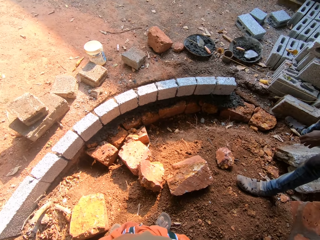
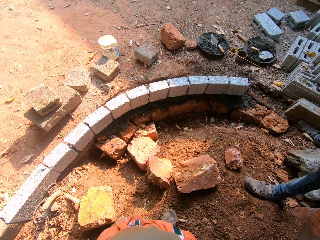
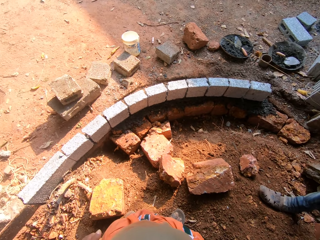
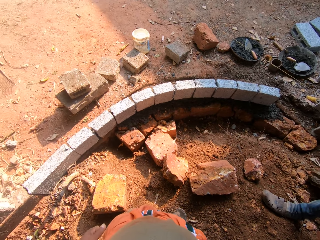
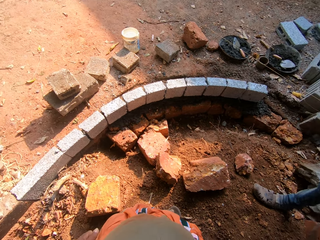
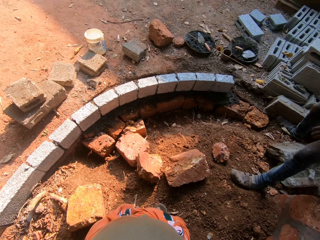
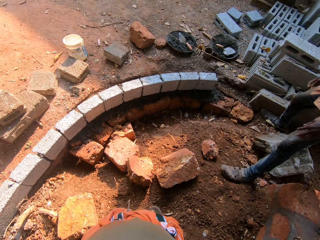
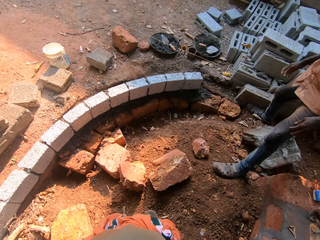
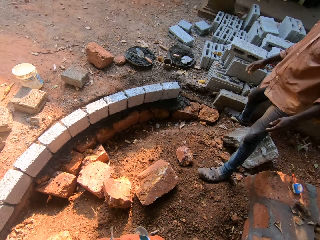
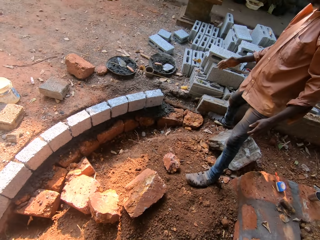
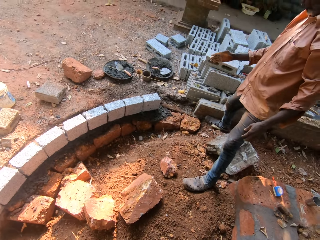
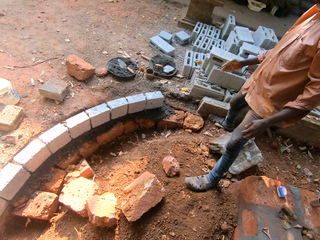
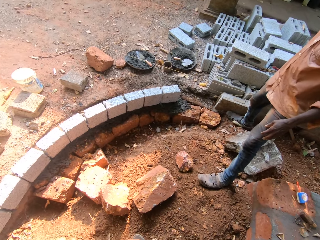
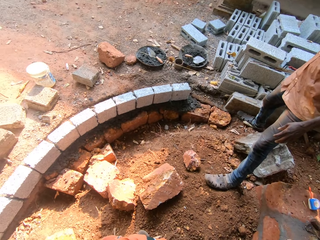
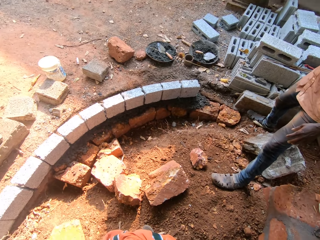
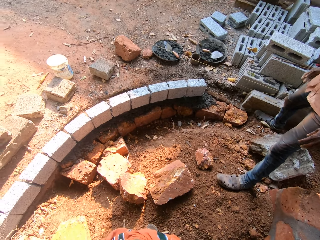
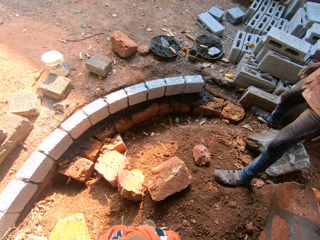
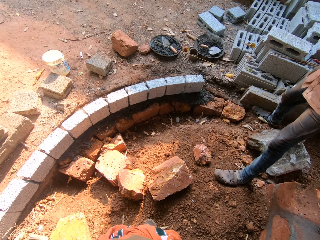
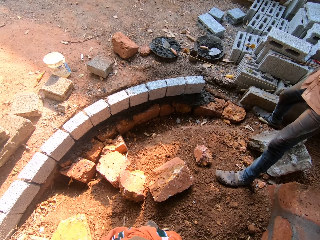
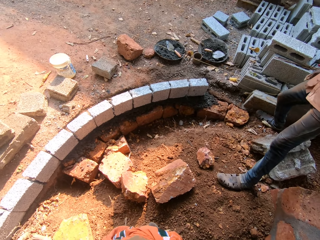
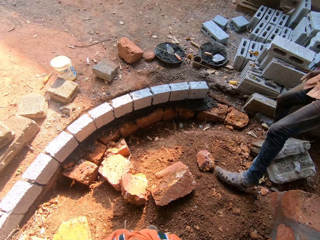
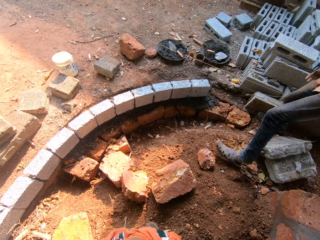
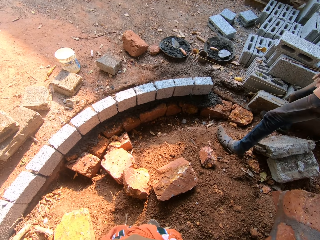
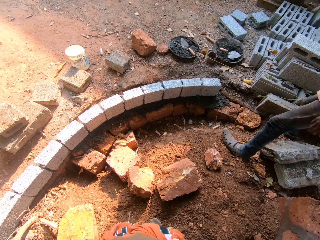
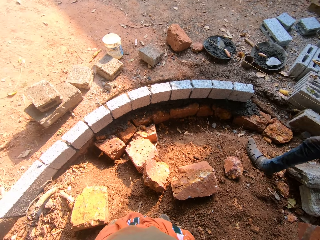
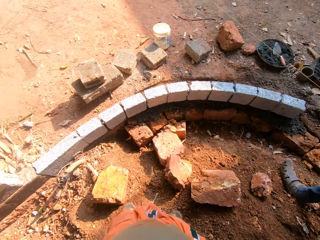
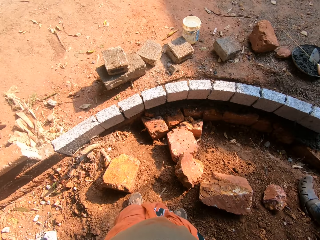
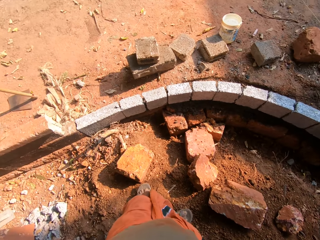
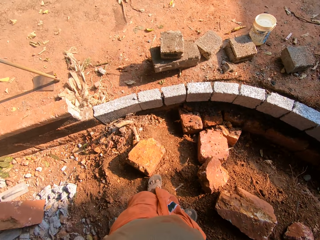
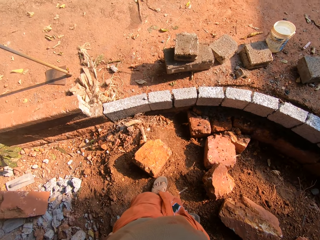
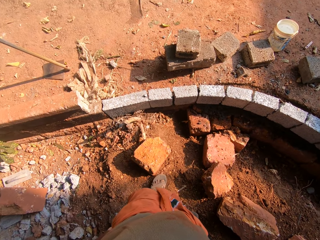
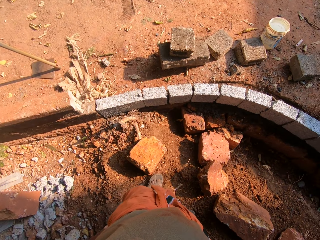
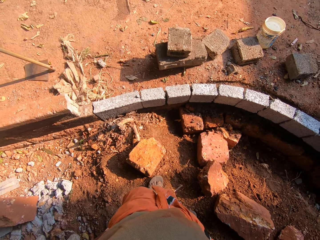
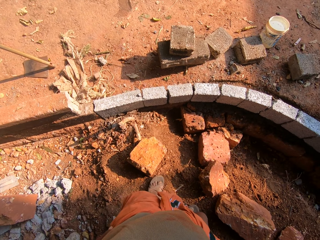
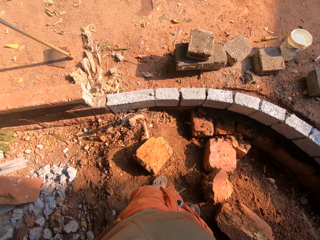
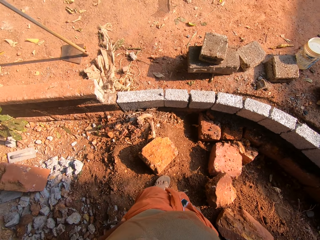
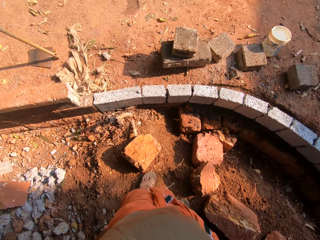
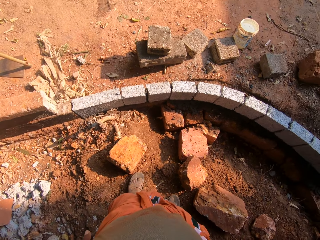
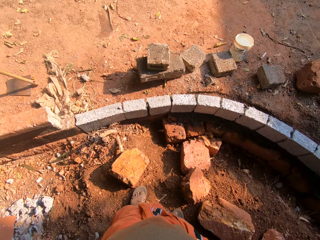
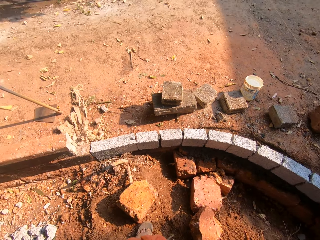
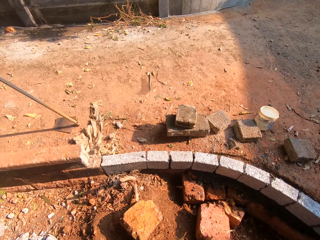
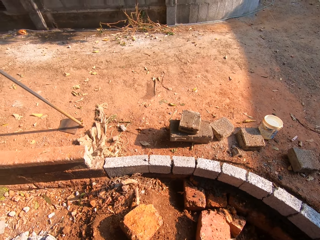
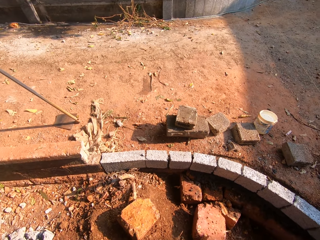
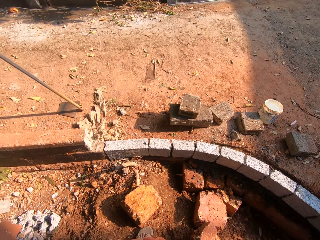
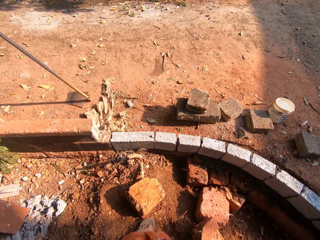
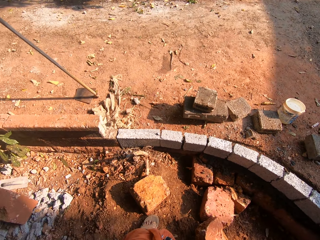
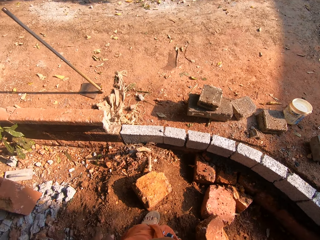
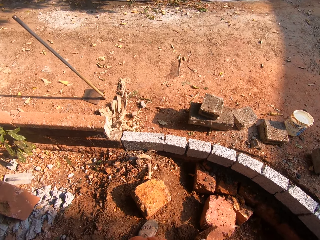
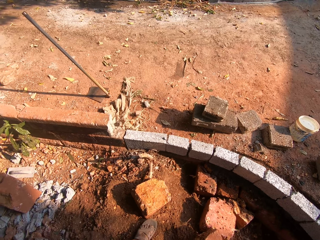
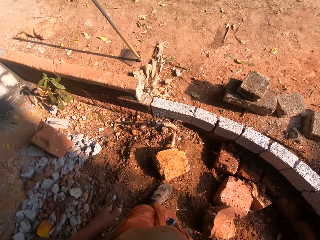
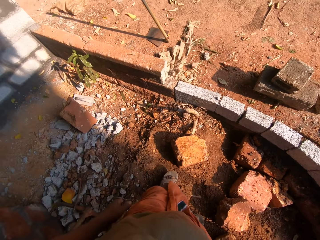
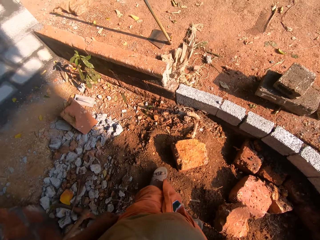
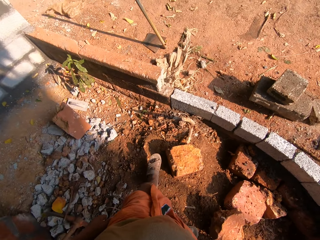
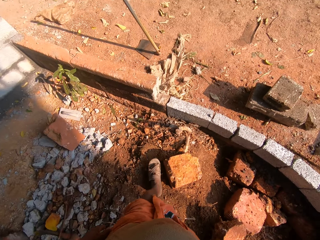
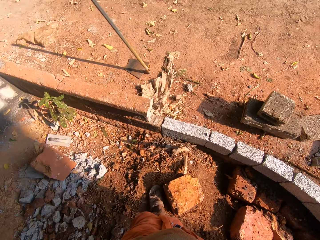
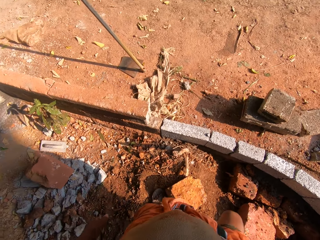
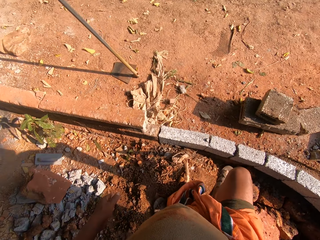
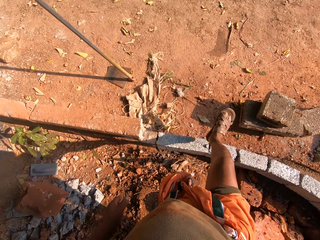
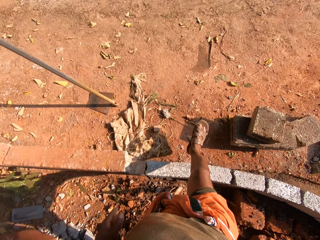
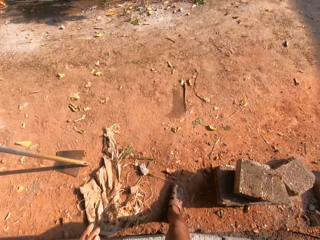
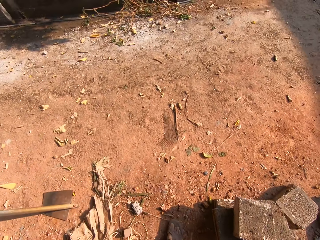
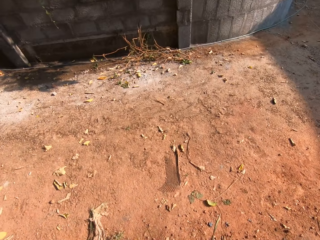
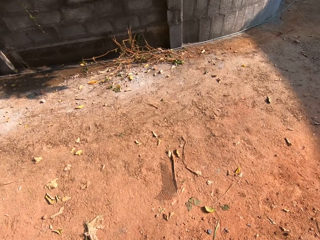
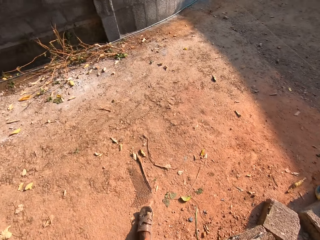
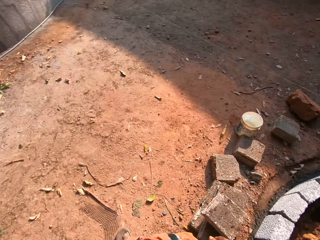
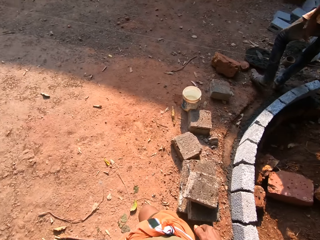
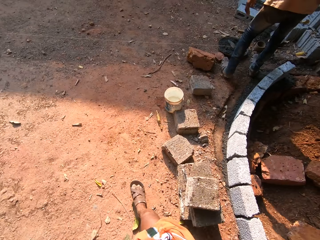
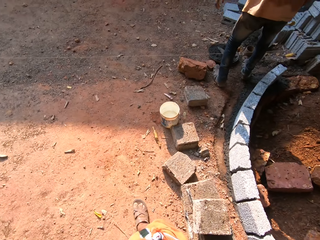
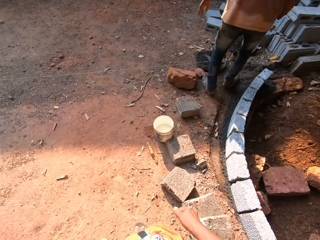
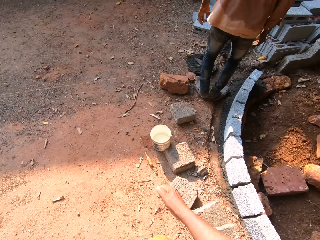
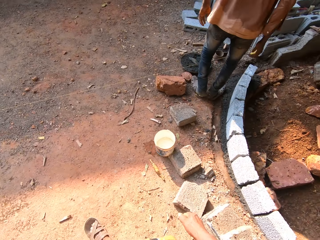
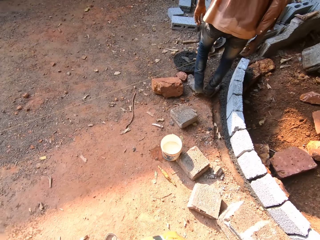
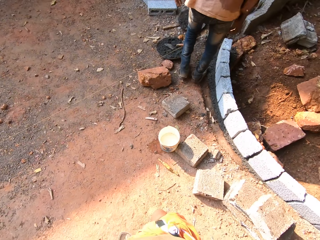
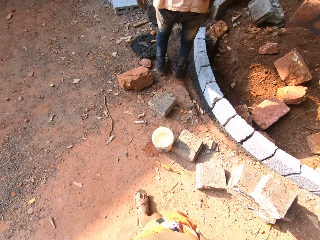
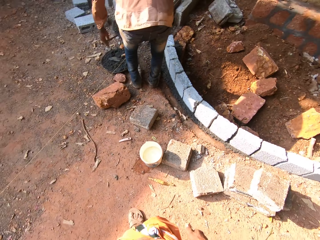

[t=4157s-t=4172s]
The man drops the axe on the ground with his right hand. The man interacts with the camera wearer. The camera wearer talks to the man. They look around. They walk forward over the concrete wall. They look around.

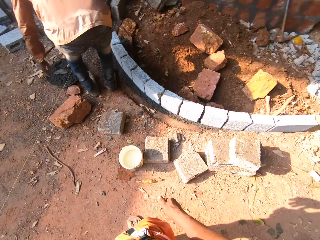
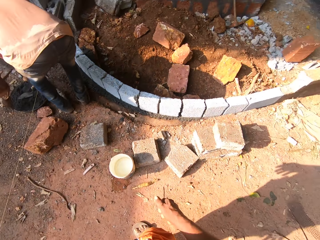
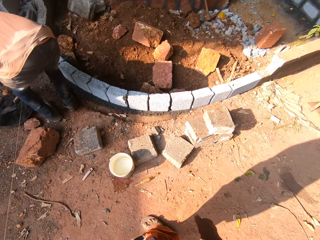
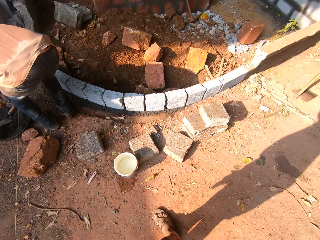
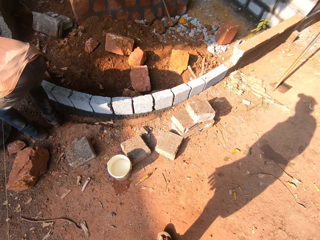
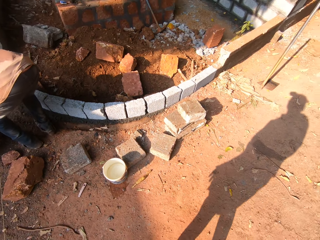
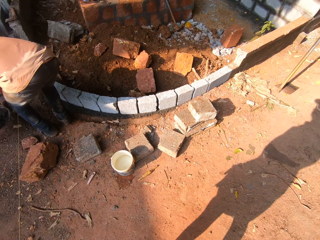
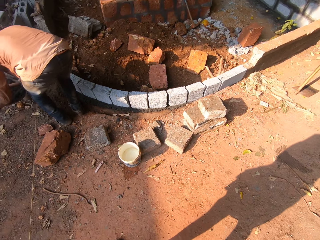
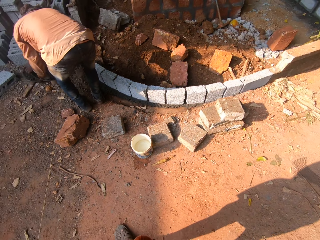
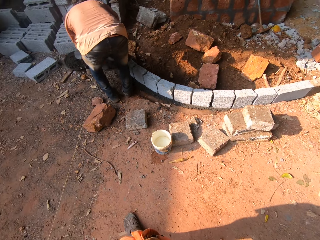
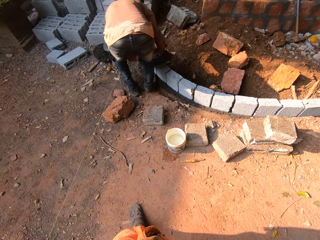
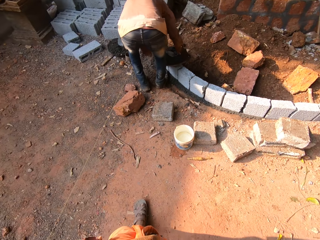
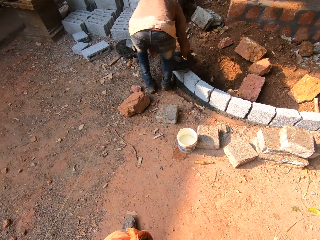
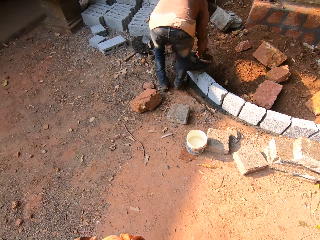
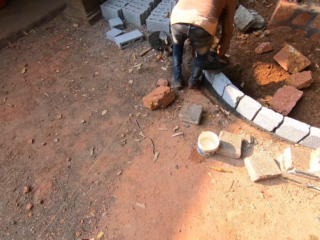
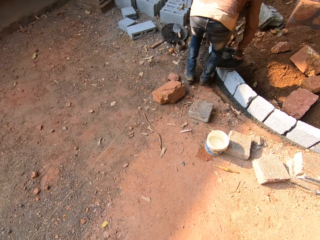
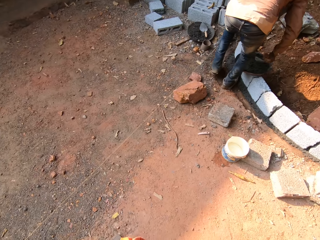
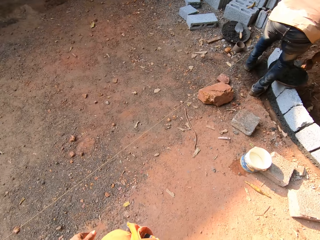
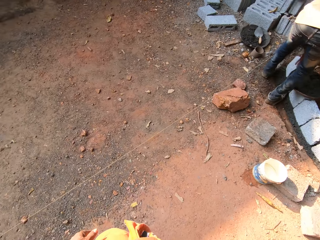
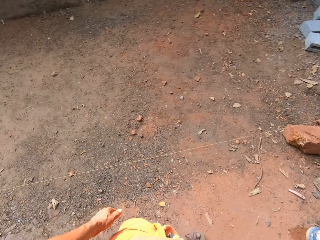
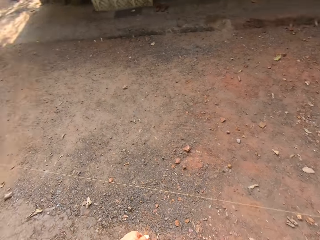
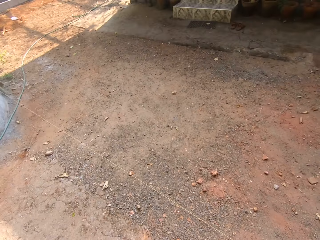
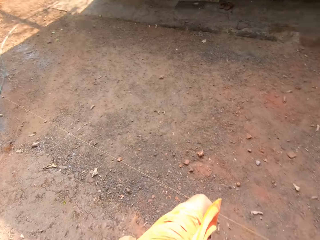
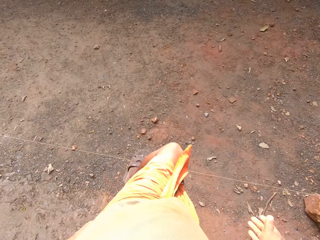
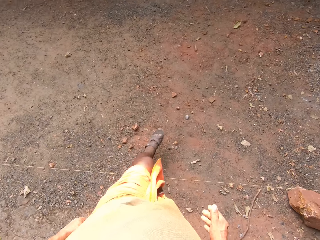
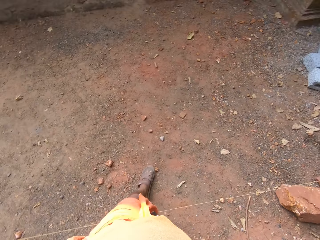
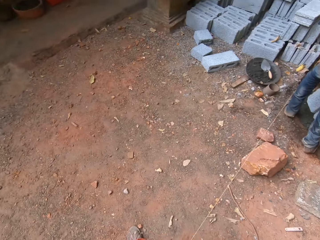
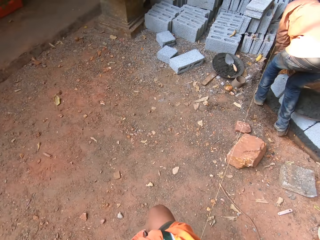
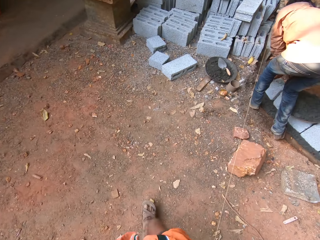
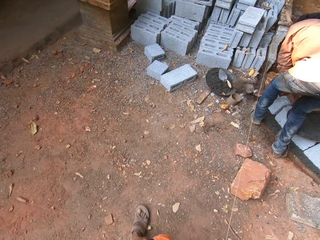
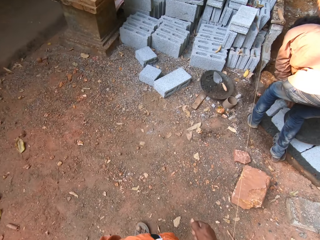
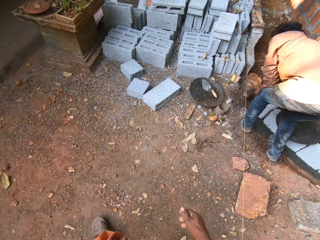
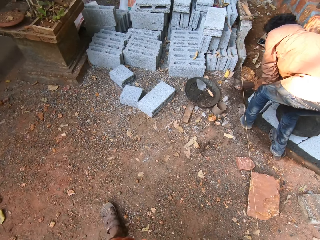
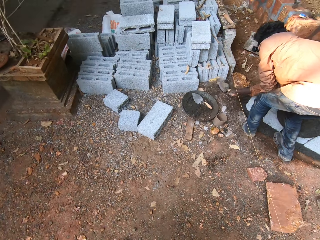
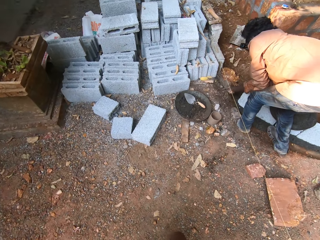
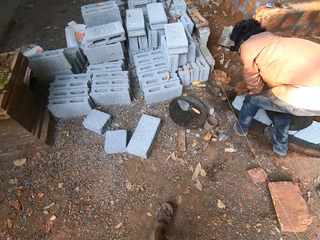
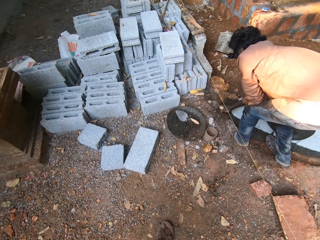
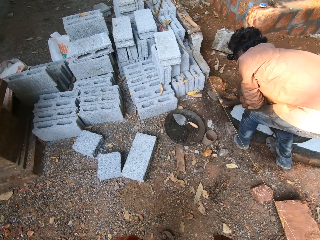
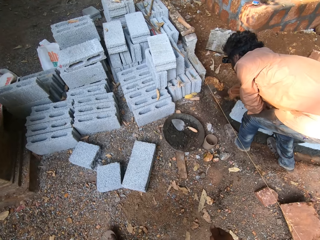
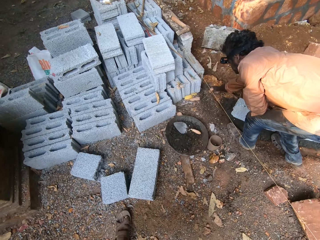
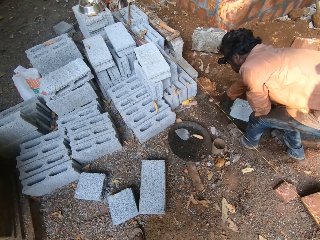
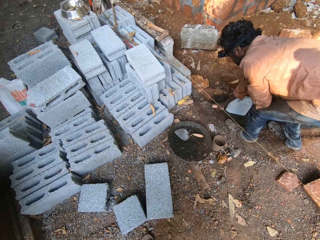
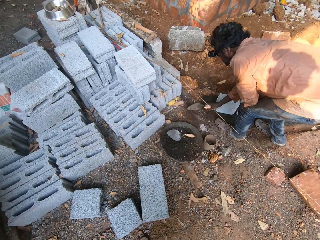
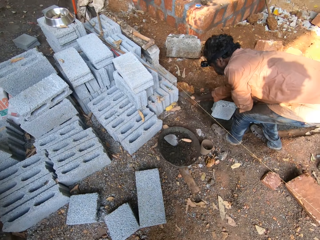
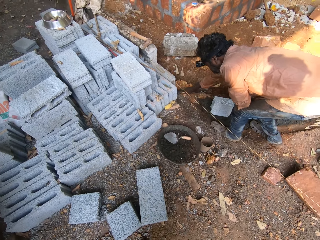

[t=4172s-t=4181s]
The man carries a hand pan from the ground with both hands. The camera wearer walks forward over the concrete line. The man packs some sand from the concrete foundation with a hand trowel in his right hand.
